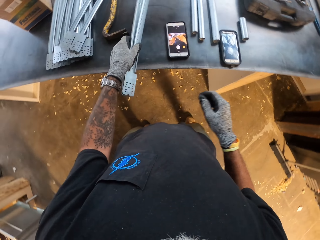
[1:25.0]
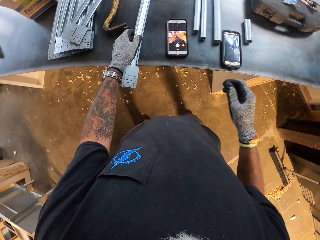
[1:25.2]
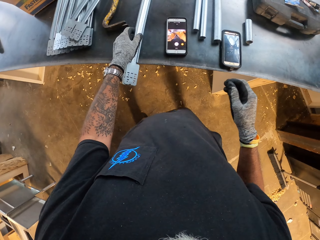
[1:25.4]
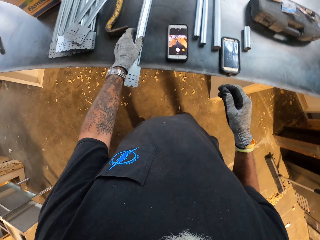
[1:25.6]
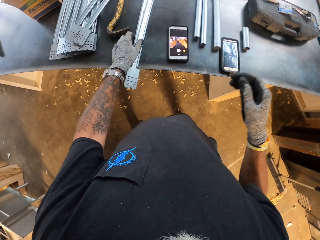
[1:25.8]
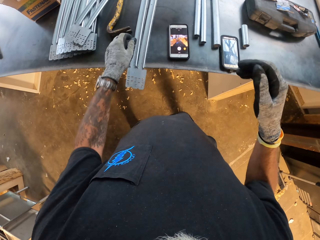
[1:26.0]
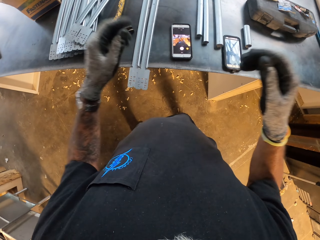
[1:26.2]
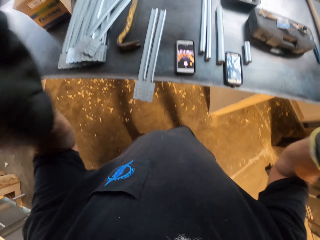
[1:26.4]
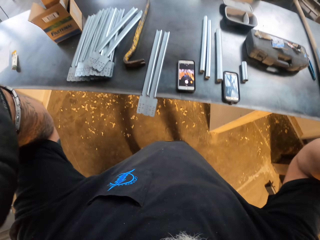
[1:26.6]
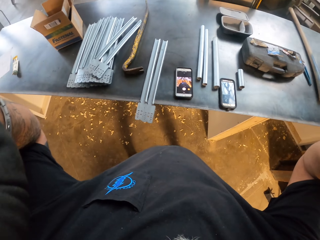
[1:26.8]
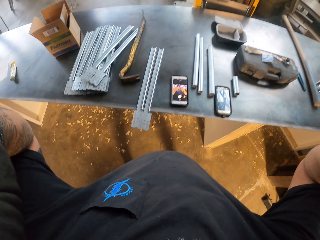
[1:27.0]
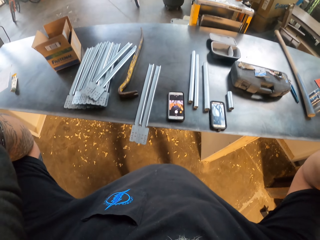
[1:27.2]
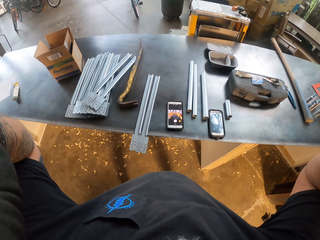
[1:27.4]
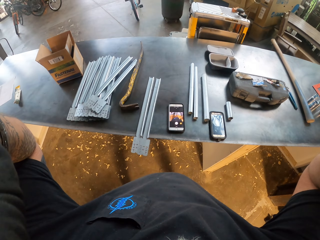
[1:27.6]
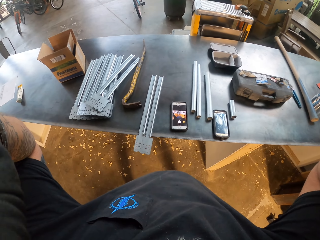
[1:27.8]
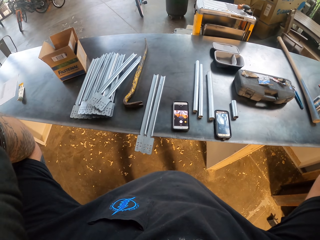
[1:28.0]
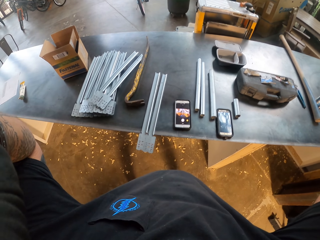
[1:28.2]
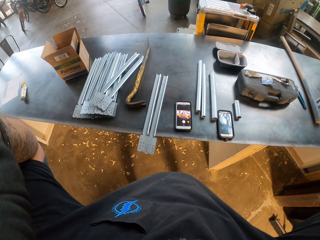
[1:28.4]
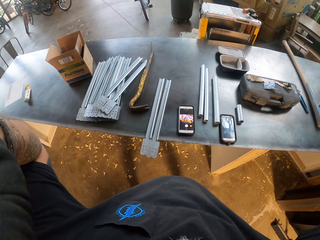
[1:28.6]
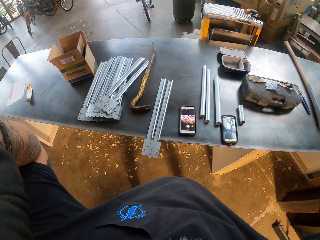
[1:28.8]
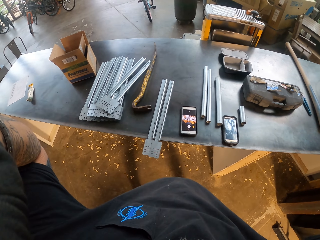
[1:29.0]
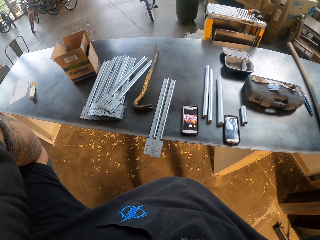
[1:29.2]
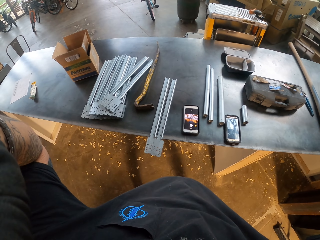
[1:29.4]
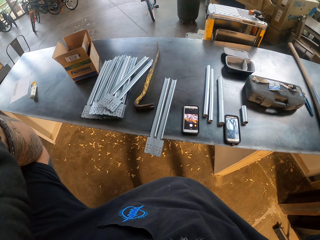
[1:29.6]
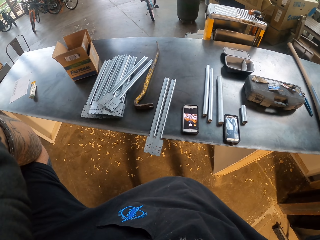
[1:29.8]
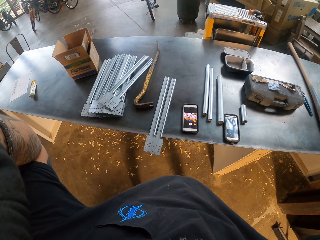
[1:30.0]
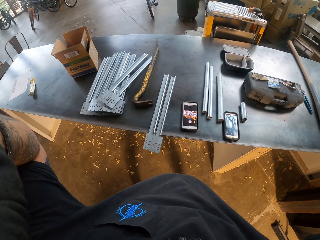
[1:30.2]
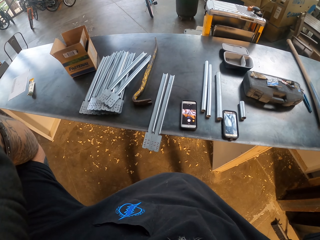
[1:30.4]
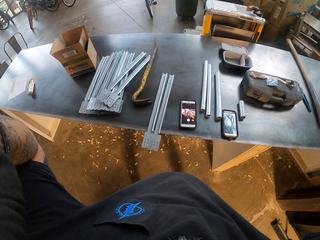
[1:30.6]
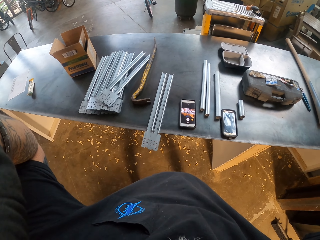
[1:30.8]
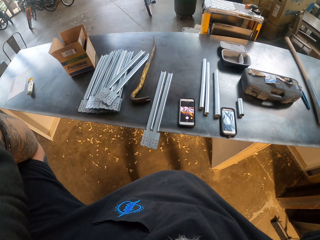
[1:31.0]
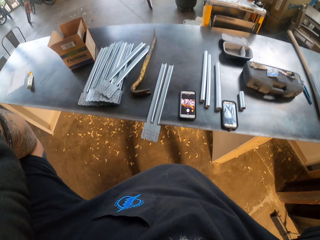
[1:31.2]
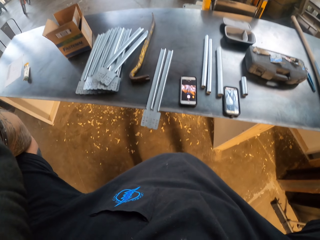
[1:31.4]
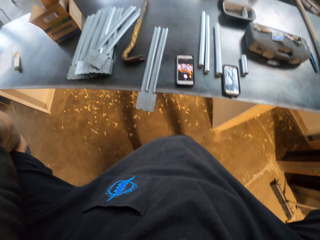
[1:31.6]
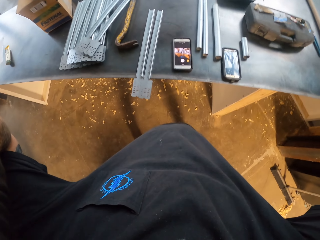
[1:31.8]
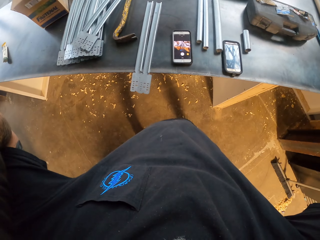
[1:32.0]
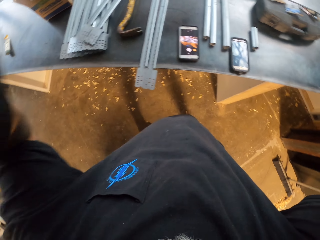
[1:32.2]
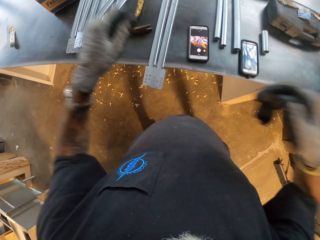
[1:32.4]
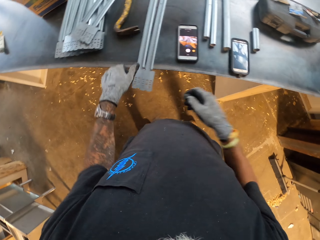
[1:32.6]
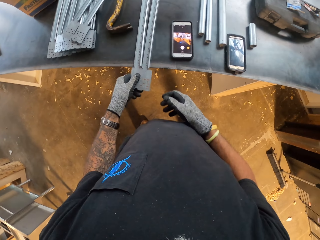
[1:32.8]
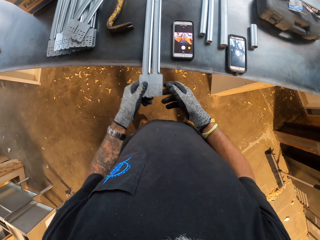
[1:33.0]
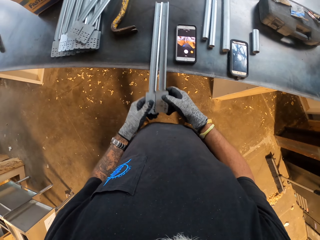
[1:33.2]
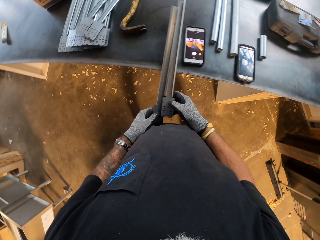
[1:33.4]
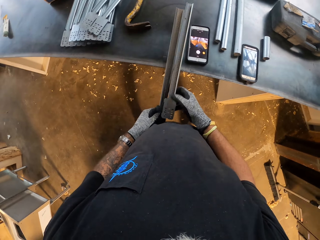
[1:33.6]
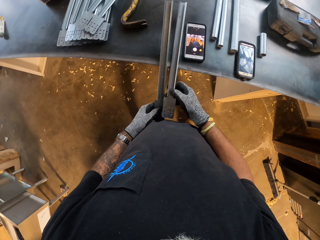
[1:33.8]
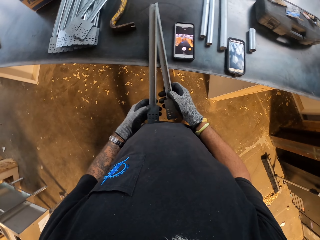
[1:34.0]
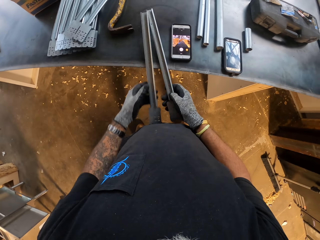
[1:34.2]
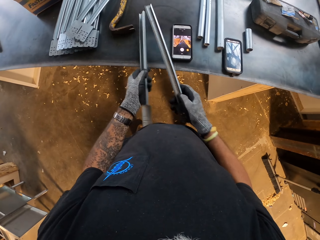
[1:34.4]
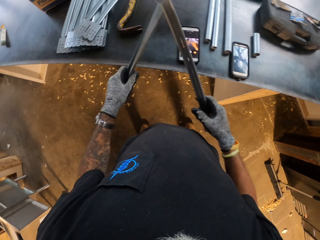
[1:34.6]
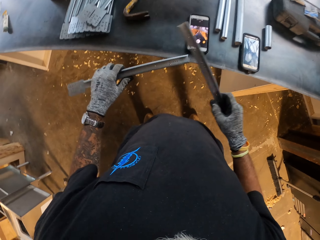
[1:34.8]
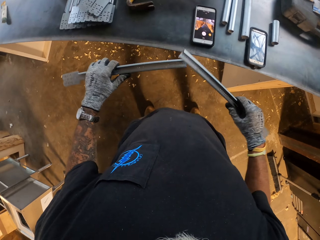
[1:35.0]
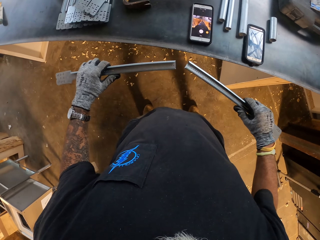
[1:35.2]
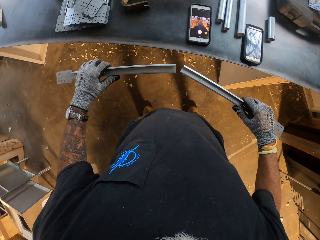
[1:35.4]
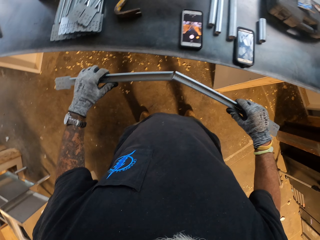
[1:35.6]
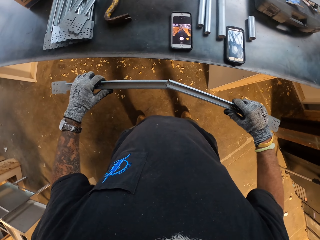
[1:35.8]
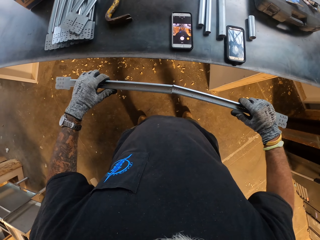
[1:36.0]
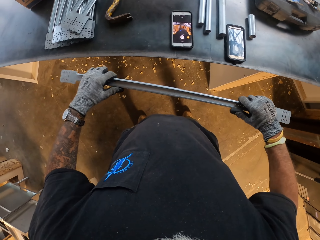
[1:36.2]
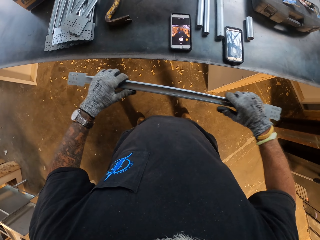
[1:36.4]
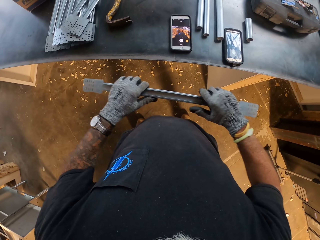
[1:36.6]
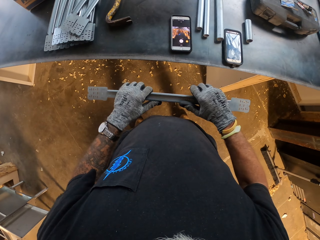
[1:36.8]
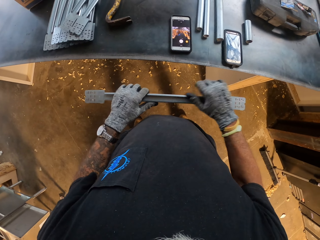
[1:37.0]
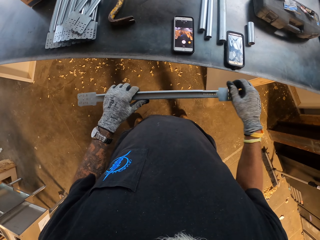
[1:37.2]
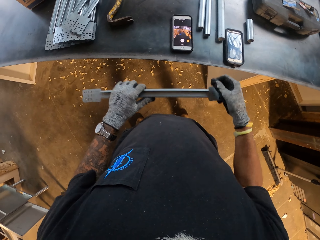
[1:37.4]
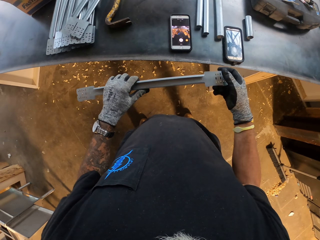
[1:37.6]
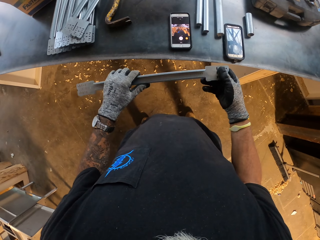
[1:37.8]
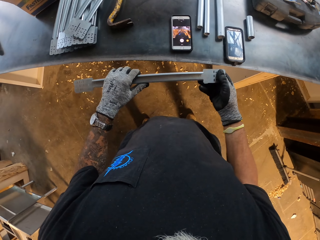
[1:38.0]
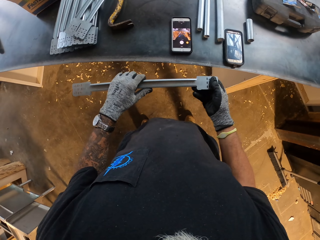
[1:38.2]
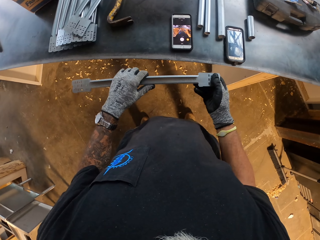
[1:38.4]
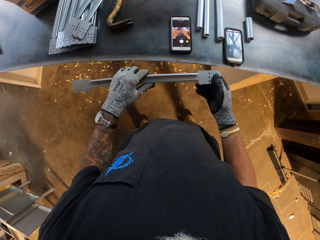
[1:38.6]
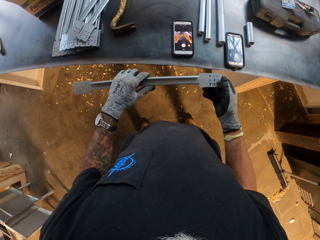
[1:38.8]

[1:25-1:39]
The camera wearer puts metals on a table. They fix the camera. They handle the camera. They pick up the metal. They join the metal.

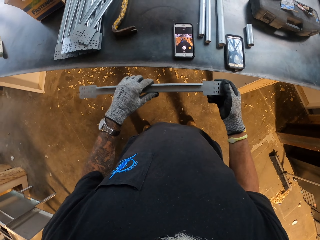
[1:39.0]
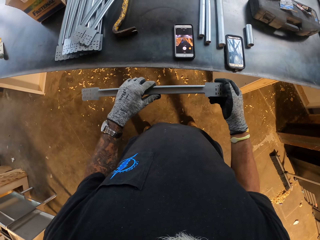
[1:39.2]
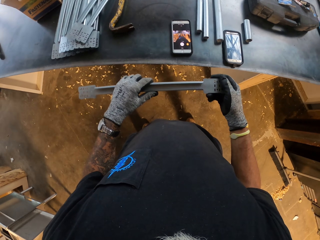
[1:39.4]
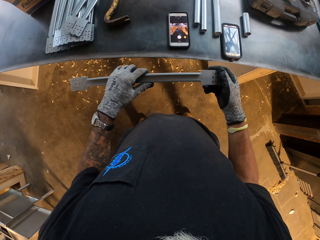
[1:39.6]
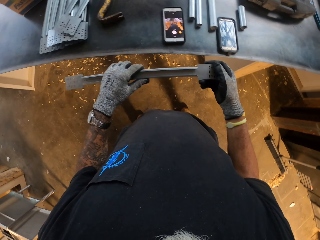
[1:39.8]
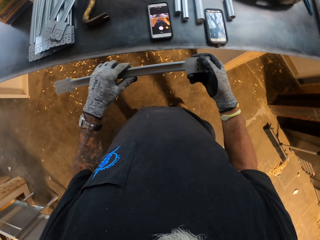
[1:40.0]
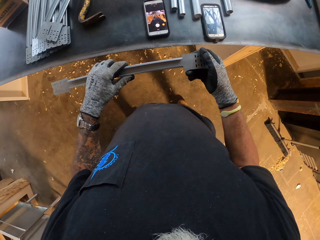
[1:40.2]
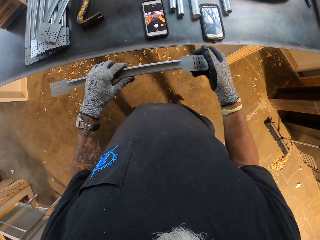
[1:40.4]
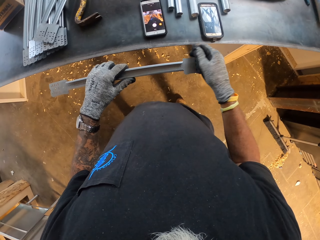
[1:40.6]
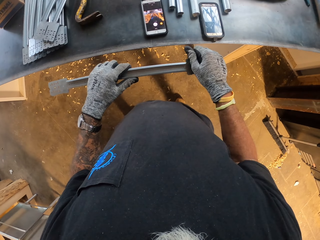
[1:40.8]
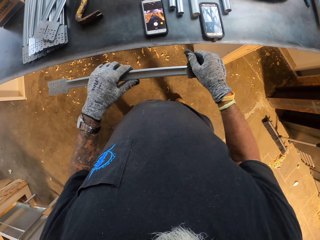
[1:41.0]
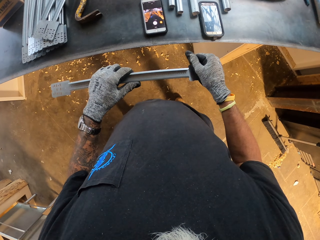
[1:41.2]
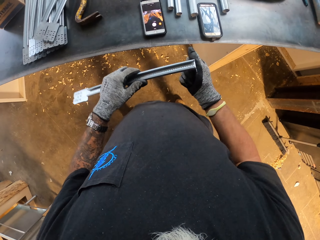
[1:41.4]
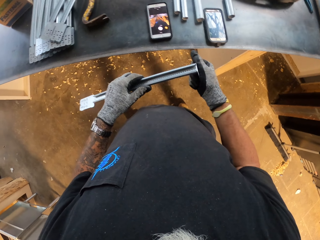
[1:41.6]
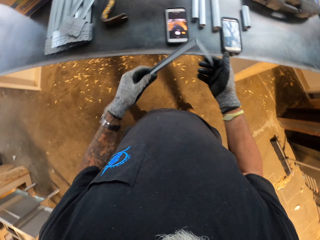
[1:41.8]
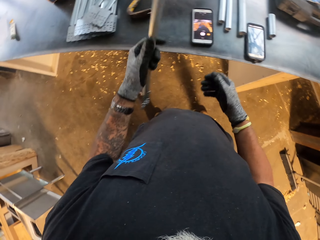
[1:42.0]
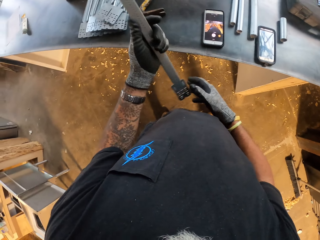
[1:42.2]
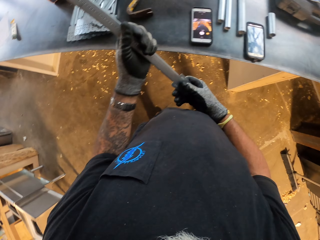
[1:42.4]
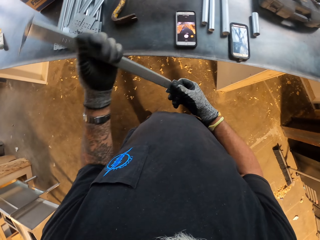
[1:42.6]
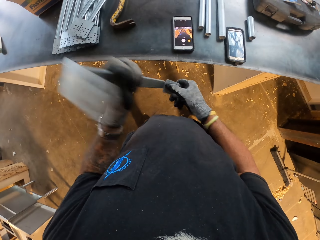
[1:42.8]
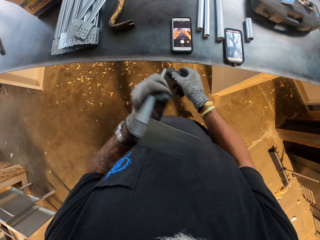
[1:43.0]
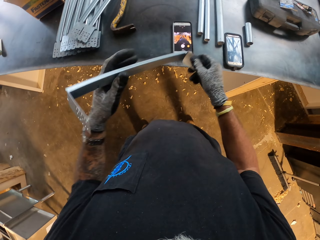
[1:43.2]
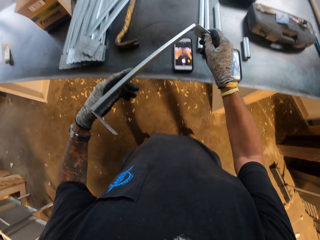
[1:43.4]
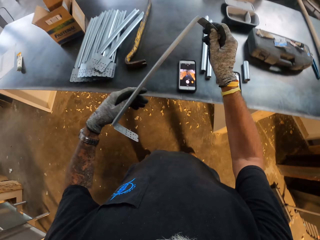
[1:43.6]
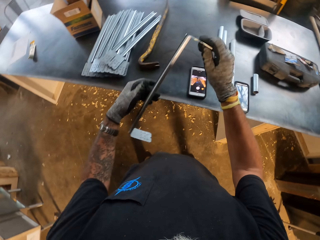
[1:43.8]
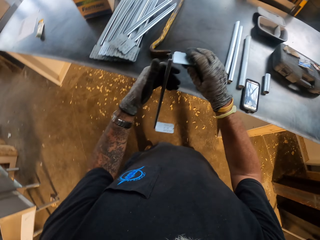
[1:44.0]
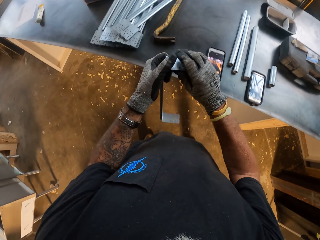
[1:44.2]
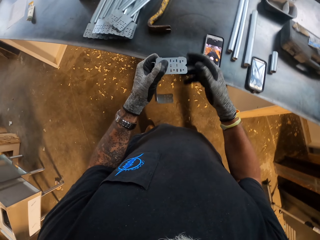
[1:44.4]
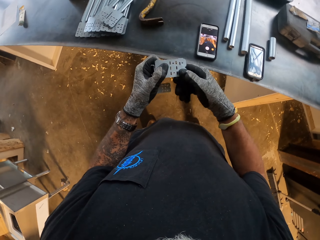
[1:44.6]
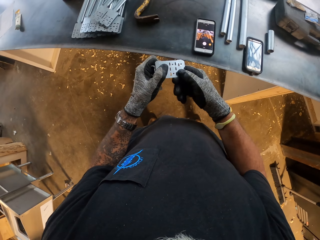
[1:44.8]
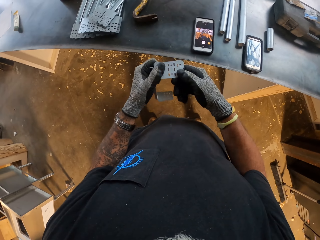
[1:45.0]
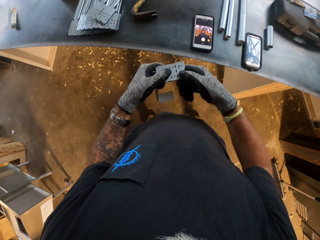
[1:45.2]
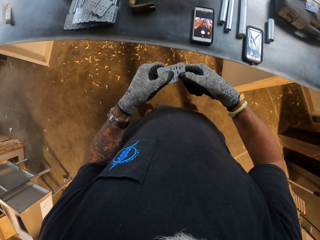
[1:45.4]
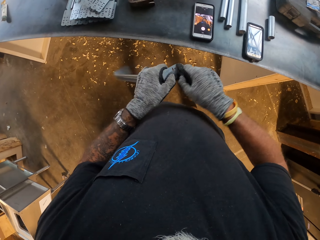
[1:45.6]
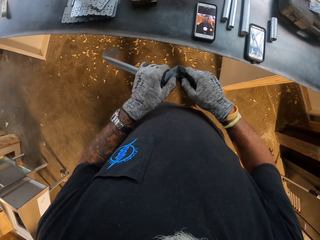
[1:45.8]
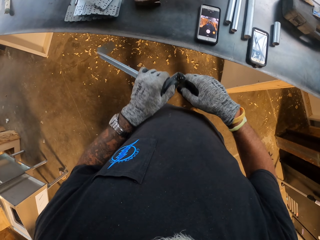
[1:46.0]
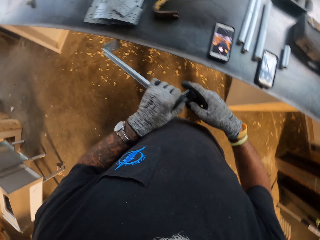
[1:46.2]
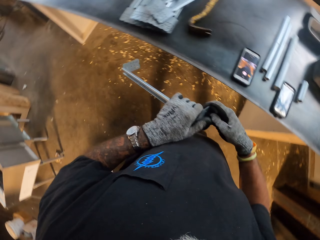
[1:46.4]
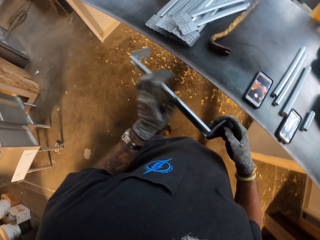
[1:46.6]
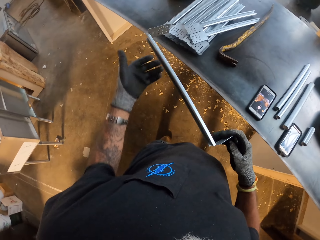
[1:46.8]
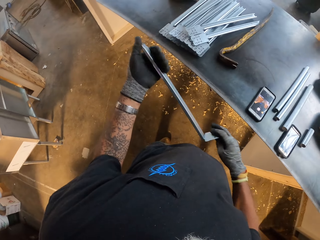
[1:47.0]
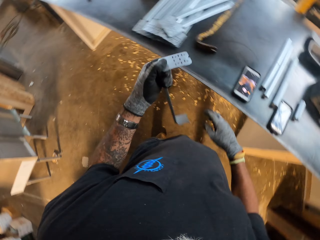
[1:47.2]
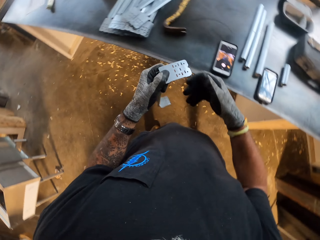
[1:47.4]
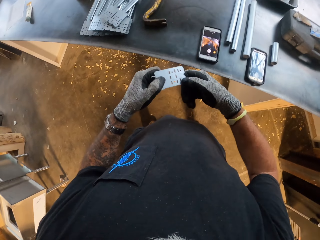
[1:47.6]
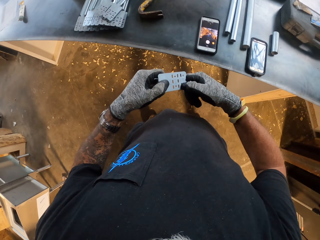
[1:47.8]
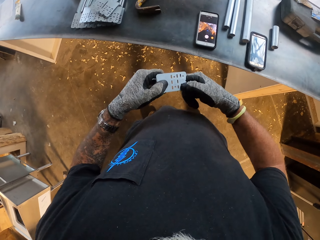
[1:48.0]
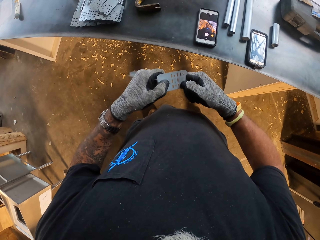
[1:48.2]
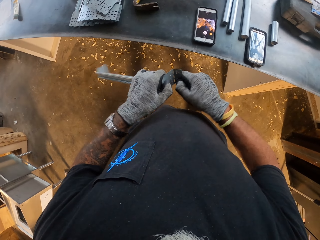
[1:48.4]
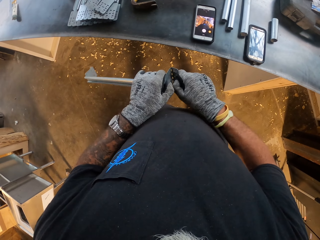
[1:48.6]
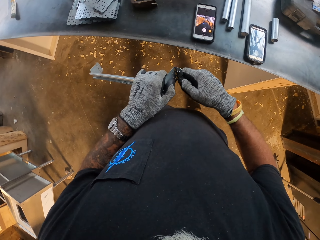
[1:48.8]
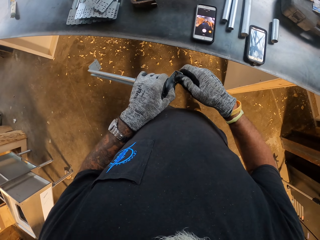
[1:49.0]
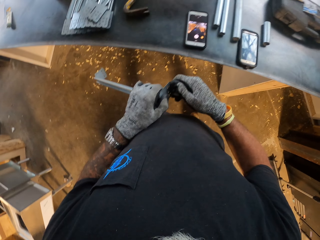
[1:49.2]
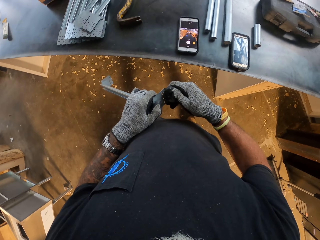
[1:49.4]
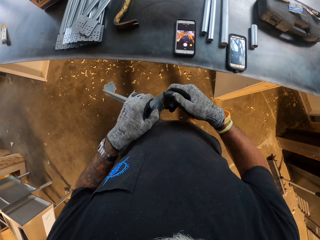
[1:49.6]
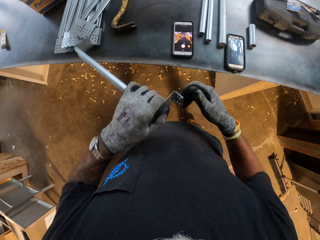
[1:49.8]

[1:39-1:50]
The camera wearer looks at the phone. They look at the phone again. They bend a metal. They bend the metal repeatedly.
